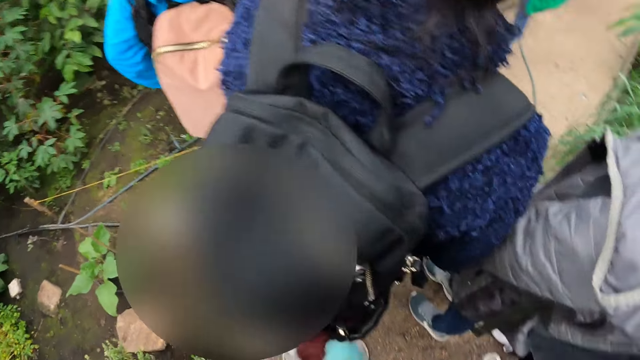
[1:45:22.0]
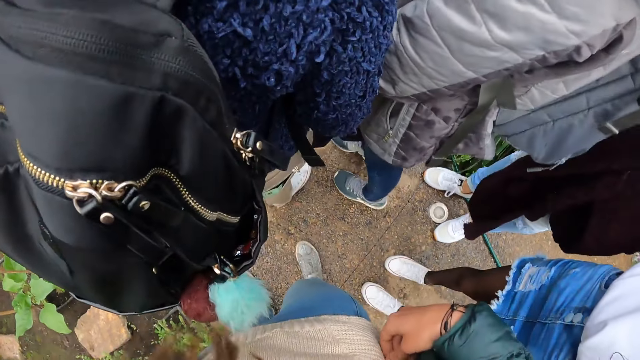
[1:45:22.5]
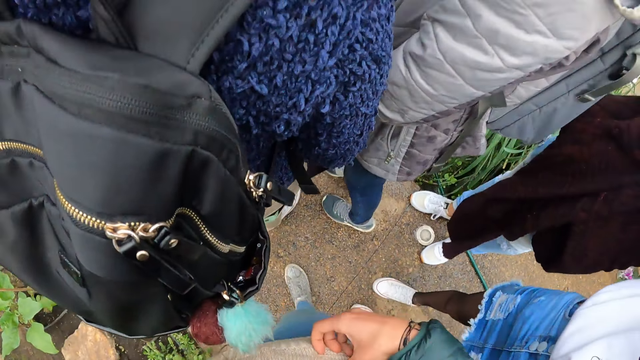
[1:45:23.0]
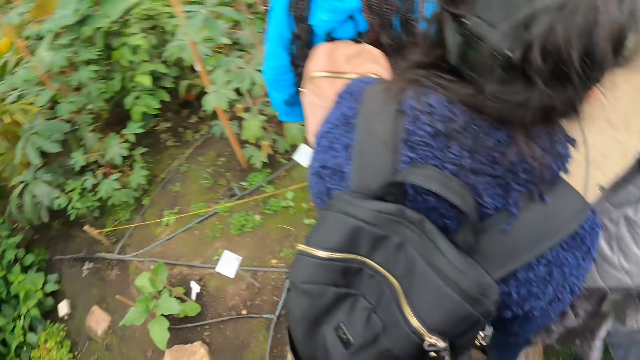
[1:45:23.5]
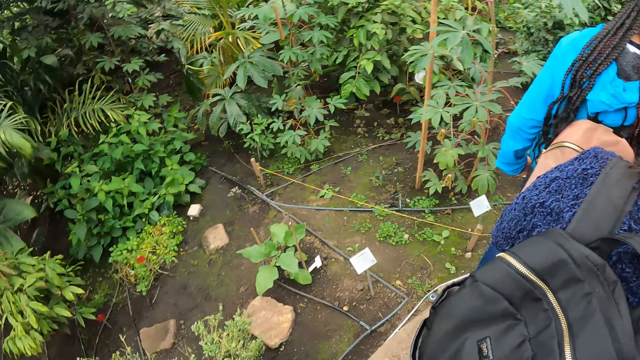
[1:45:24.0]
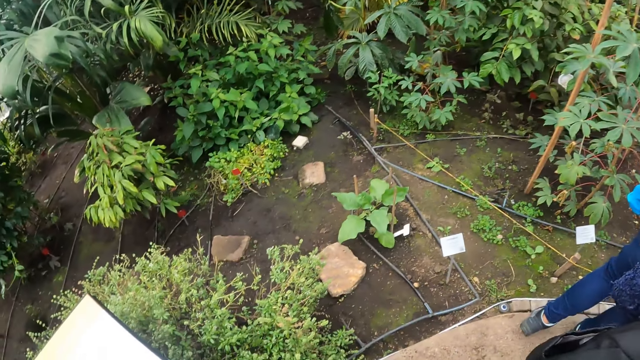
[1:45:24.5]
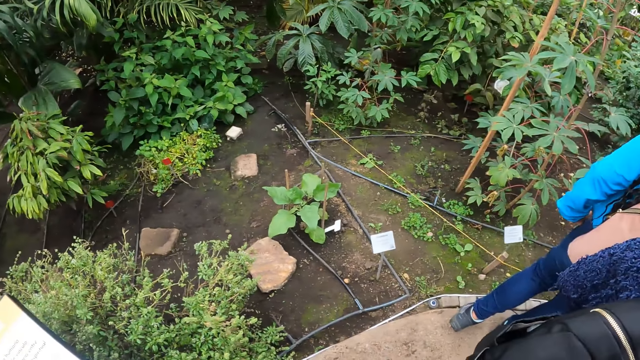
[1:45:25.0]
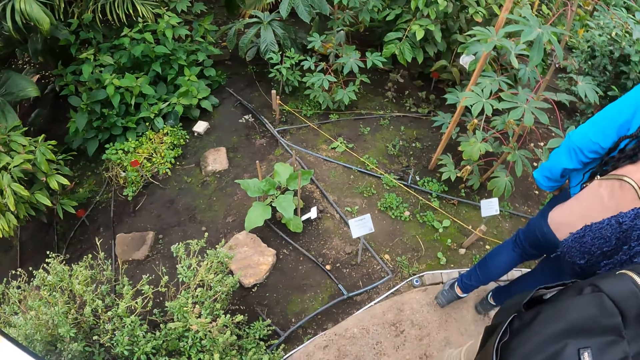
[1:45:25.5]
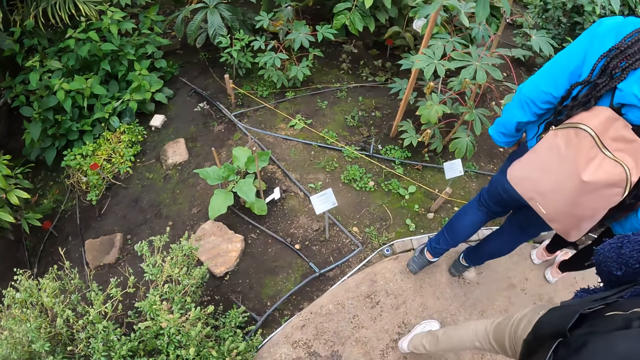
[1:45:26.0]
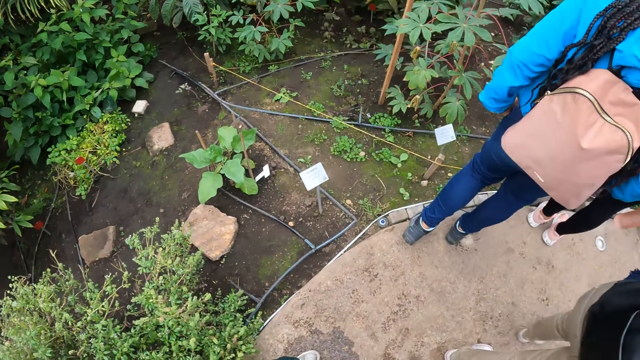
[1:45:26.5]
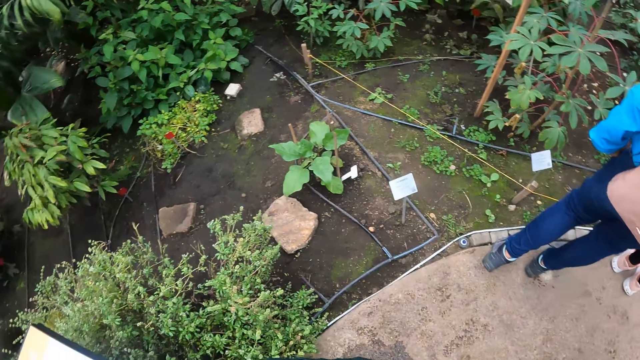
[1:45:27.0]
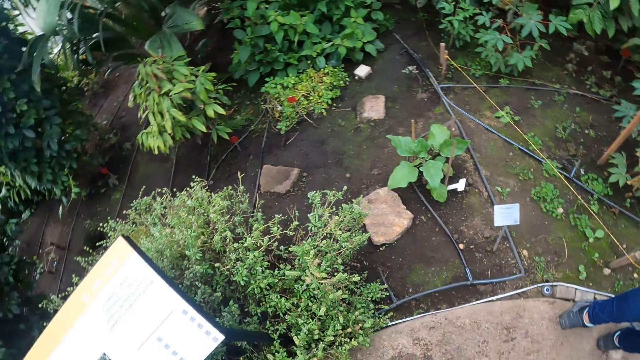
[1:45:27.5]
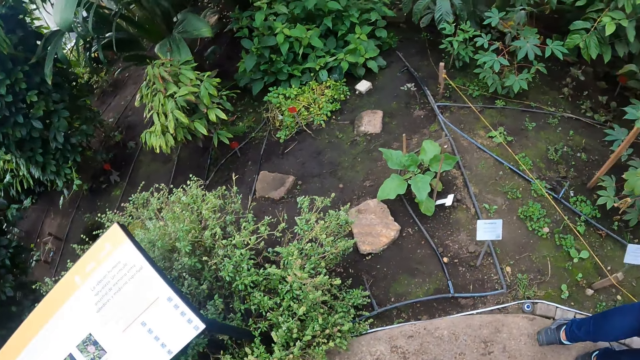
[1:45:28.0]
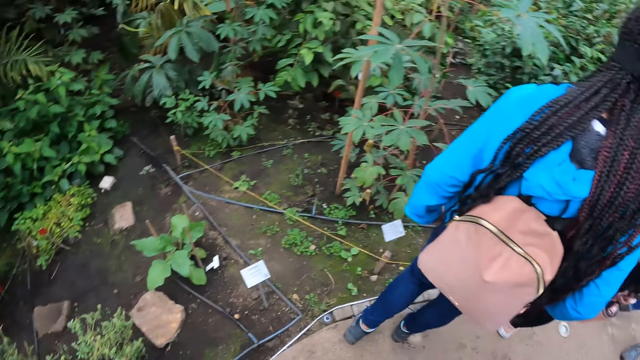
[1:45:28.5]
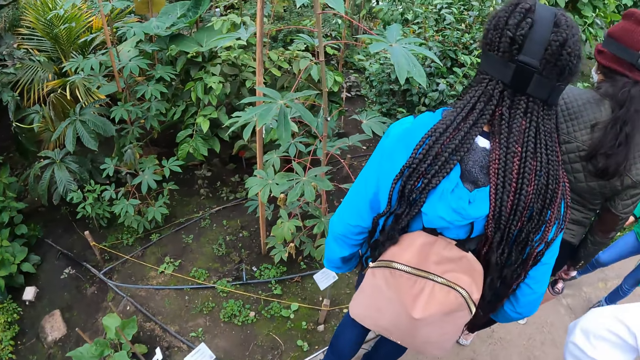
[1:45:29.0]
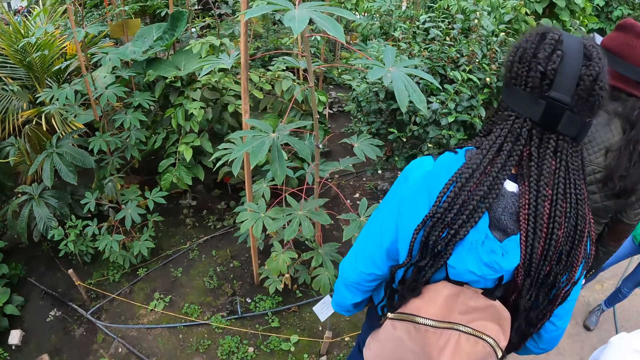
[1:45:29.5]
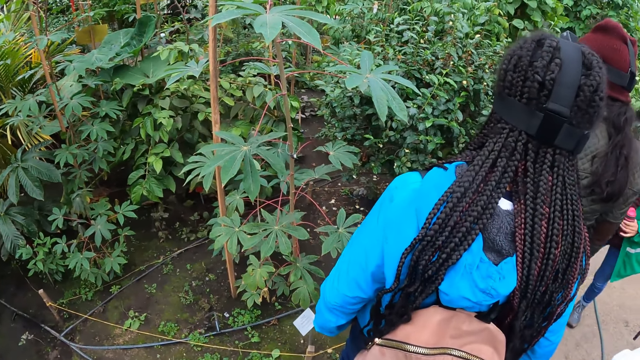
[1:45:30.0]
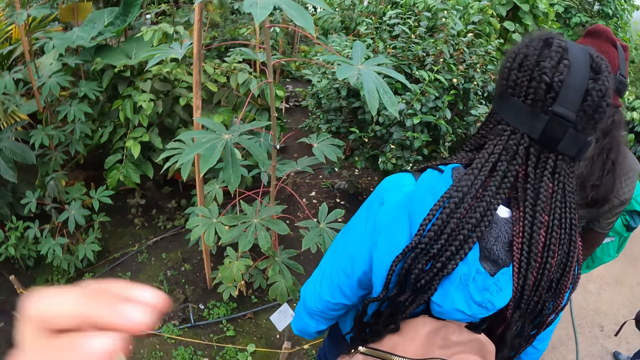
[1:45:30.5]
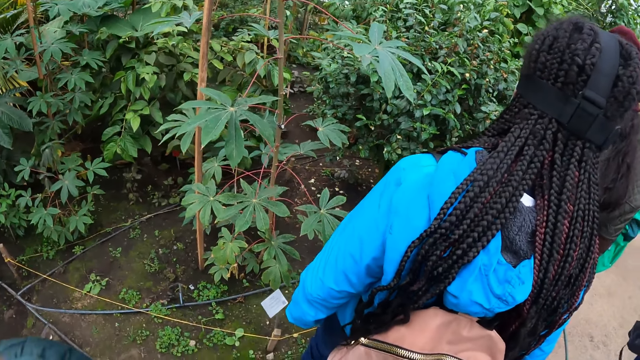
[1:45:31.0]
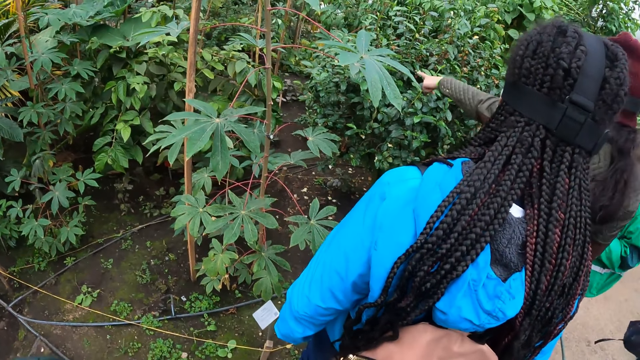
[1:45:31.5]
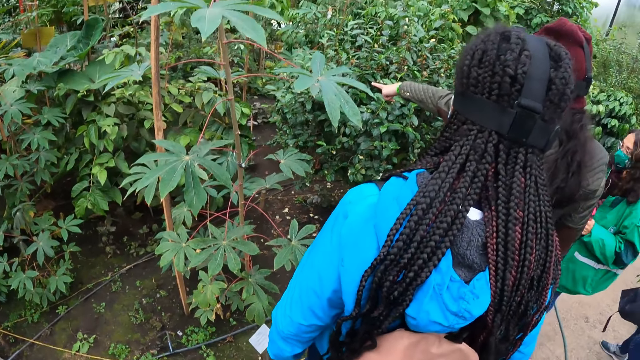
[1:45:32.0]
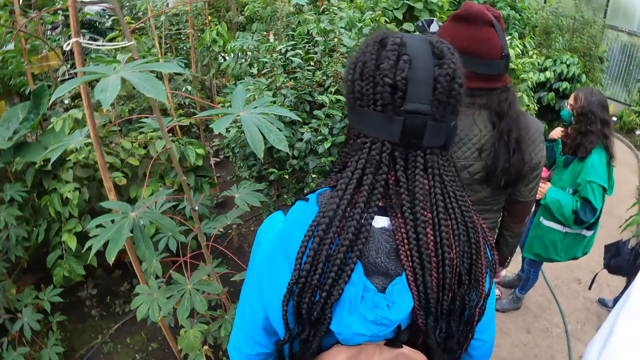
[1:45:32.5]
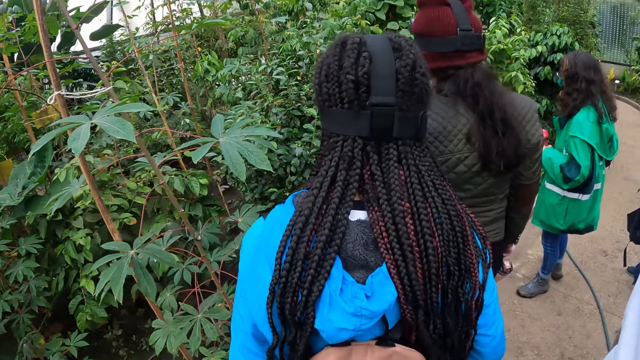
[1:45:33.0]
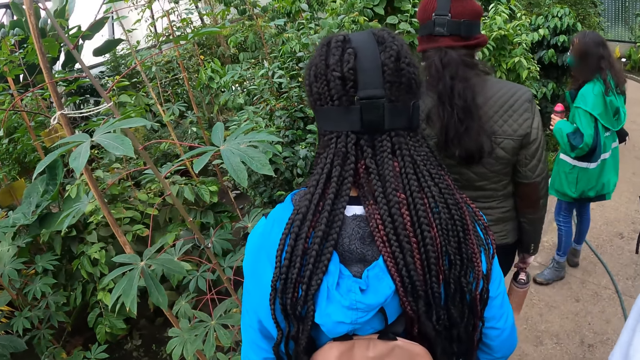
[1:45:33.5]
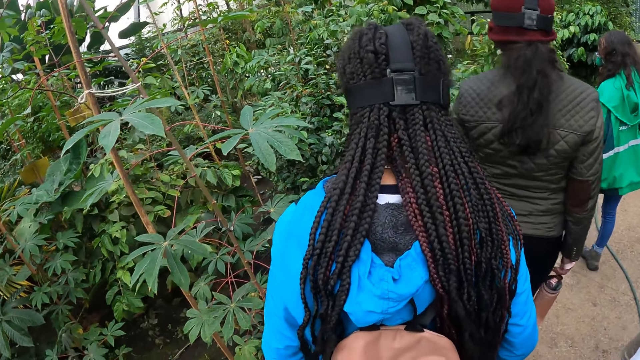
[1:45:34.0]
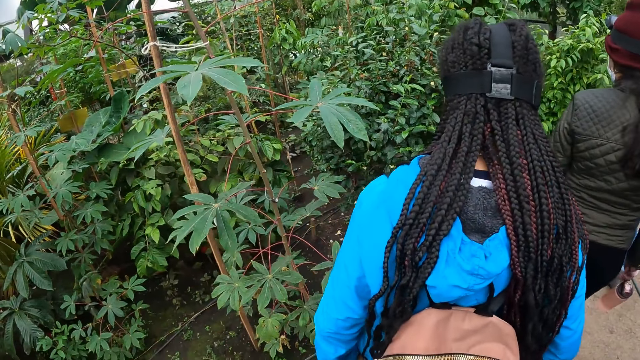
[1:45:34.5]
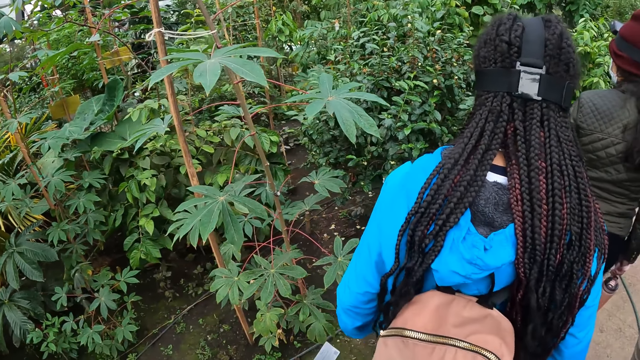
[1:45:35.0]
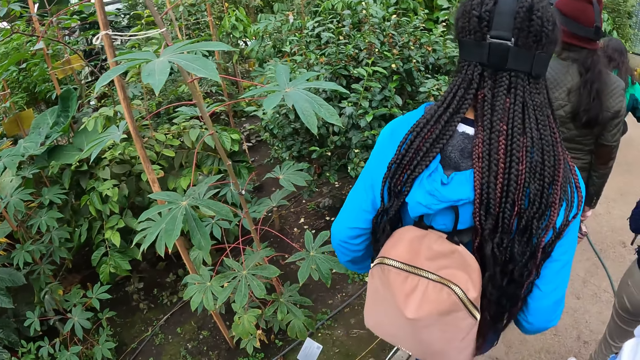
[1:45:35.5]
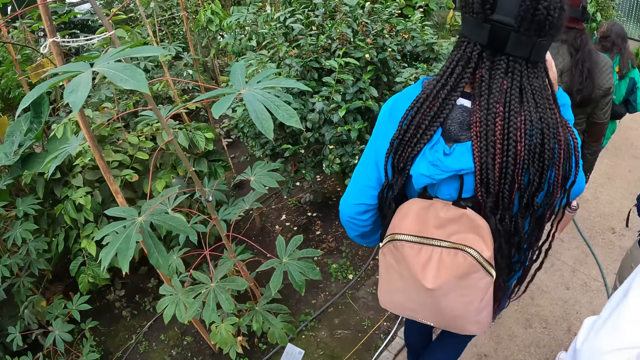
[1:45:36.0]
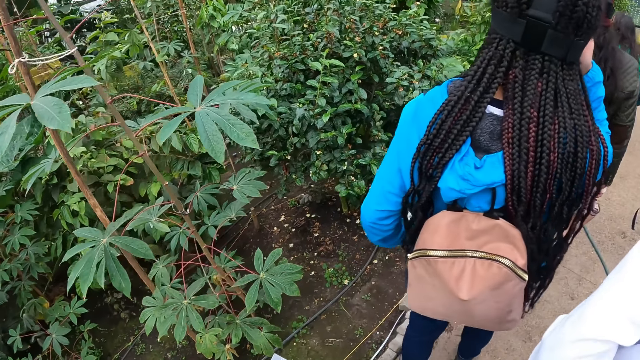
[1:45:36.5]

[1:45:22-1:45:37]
The camera wearer touches her head with her left hand. She looks at the plants.

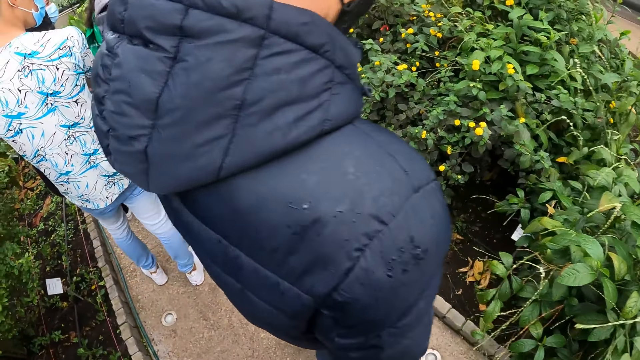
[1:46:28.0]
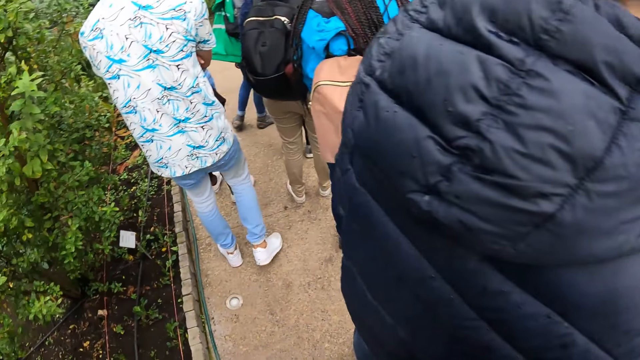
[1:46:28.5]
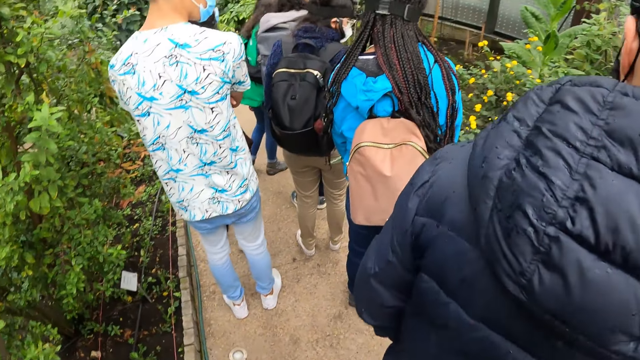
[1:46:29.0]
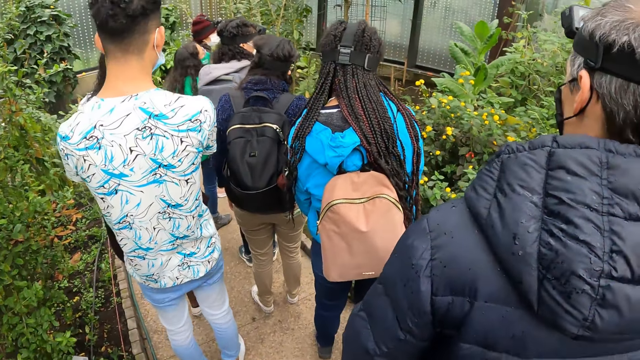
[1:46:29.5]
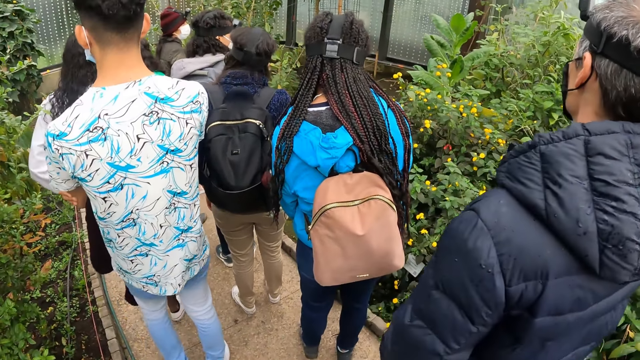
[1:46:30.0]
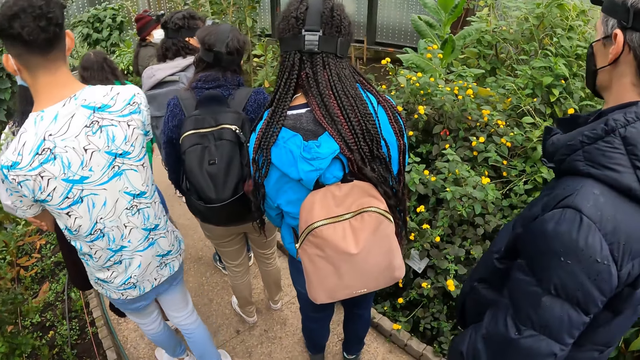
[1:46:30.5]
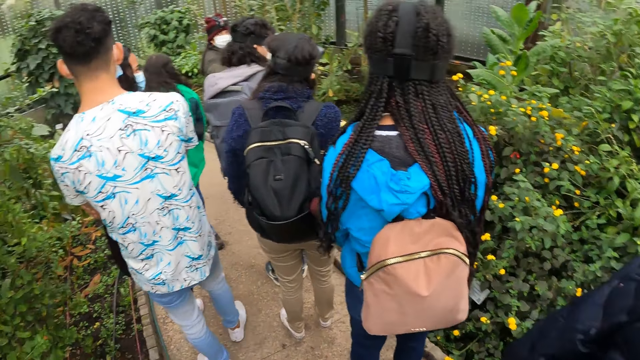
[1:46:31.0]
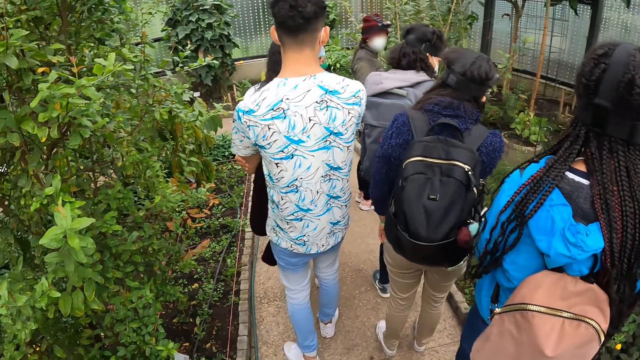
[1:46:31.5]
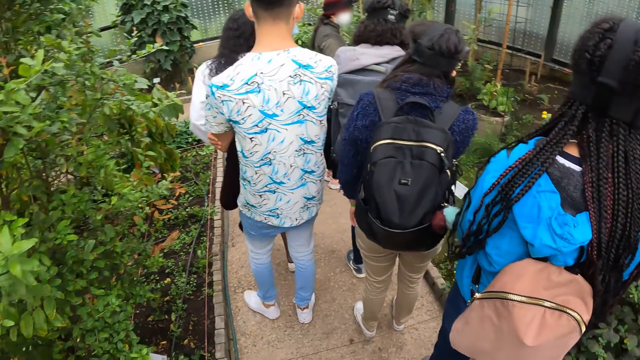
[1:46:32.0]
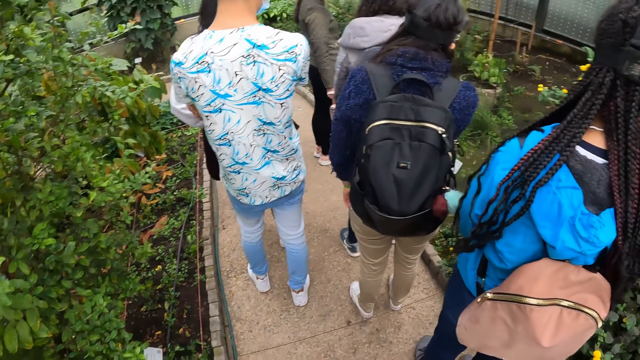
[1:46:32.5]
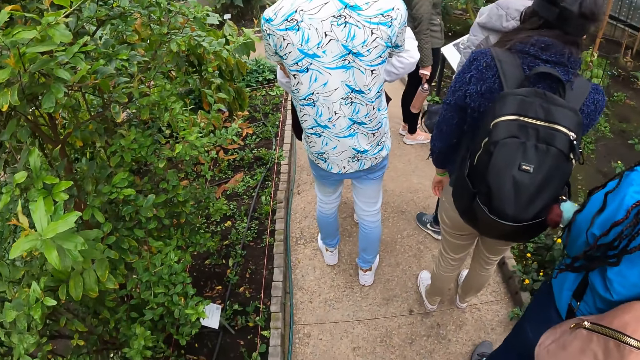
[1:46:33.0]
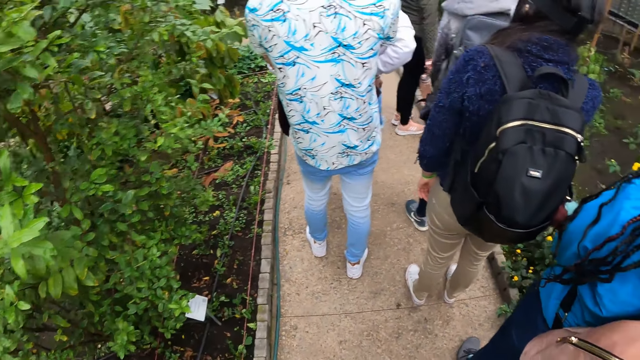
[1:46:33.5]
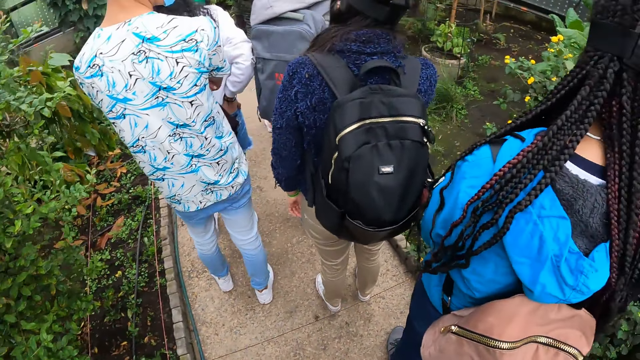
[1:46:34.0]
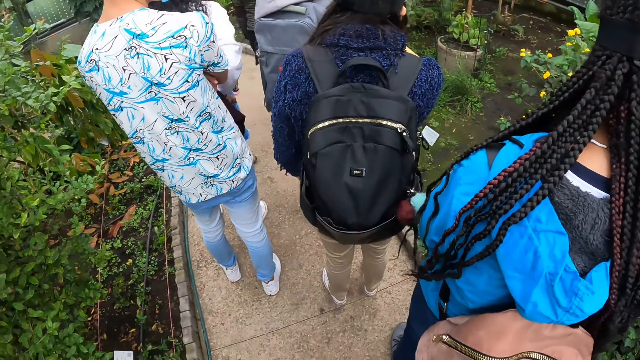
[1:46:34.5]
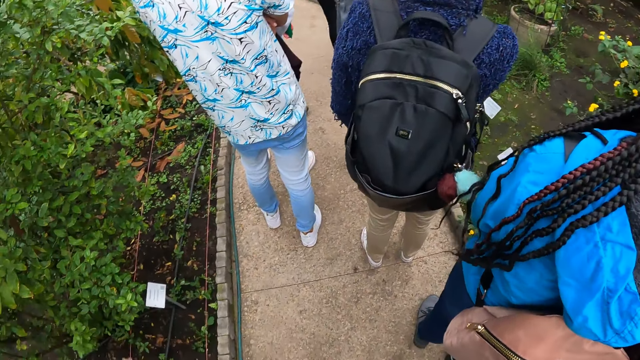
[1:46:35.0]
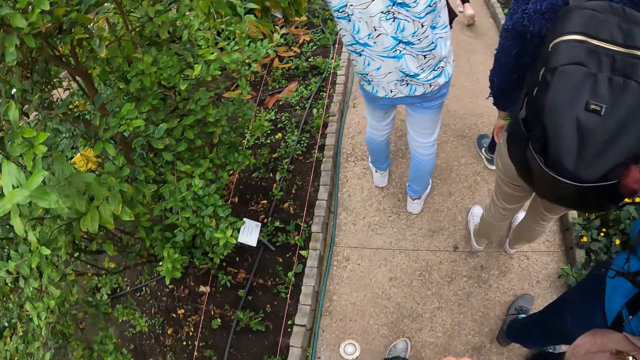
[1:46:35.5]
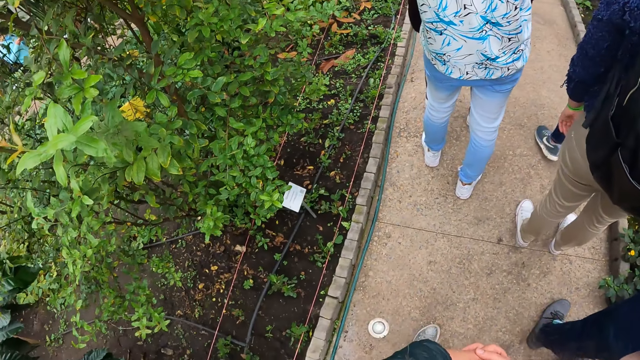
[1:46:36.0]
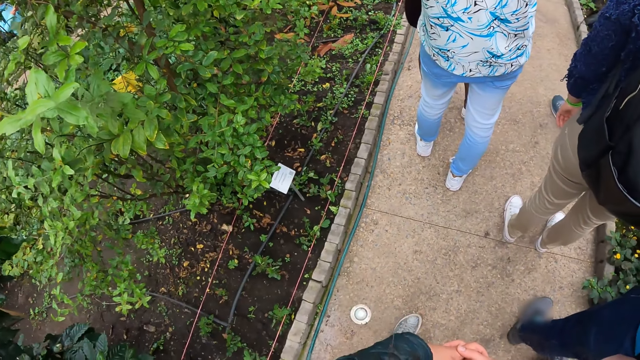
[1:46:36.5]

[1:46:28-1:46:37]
The camera wearer moves around.
